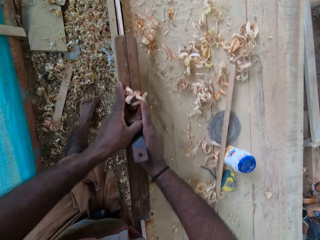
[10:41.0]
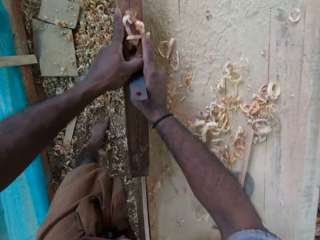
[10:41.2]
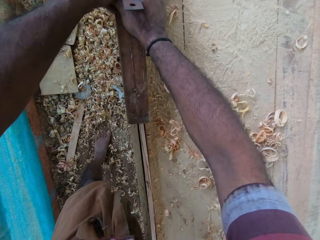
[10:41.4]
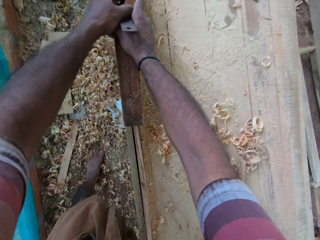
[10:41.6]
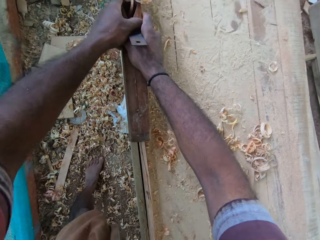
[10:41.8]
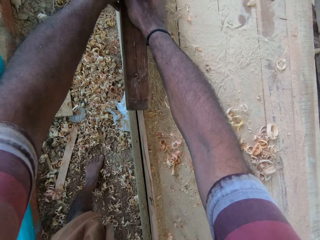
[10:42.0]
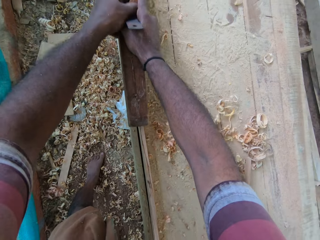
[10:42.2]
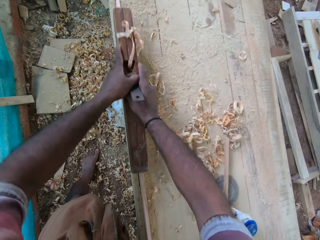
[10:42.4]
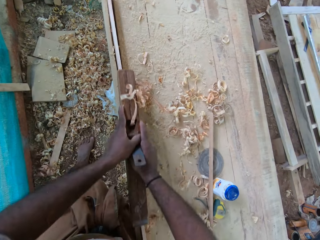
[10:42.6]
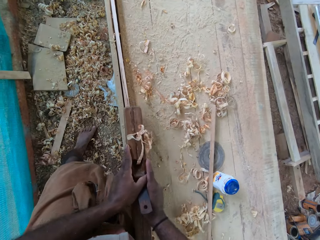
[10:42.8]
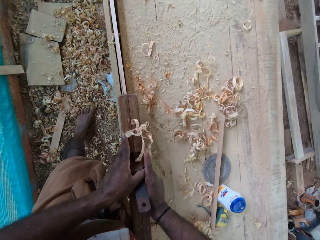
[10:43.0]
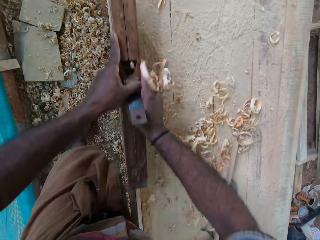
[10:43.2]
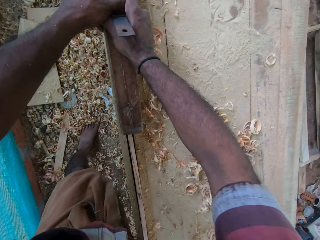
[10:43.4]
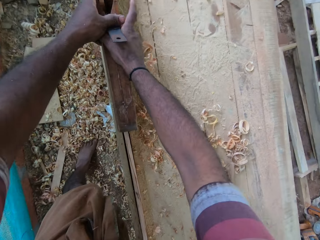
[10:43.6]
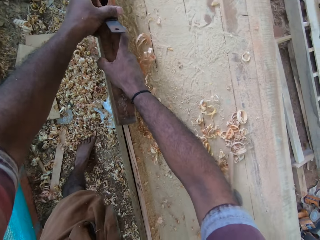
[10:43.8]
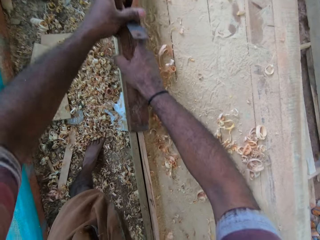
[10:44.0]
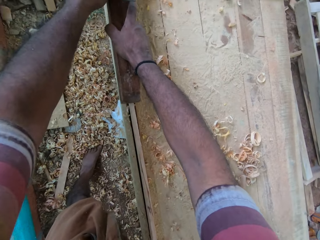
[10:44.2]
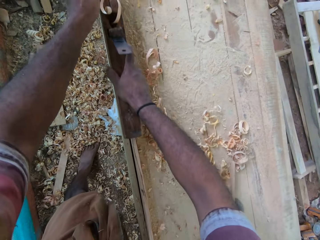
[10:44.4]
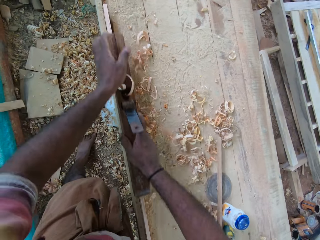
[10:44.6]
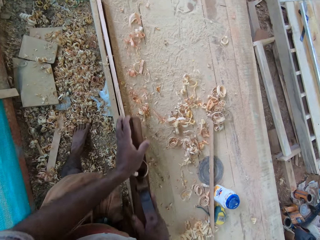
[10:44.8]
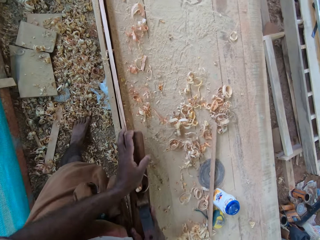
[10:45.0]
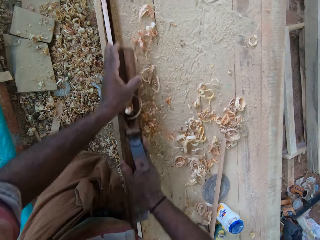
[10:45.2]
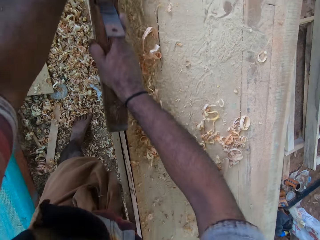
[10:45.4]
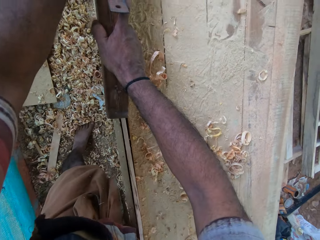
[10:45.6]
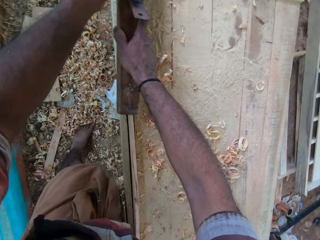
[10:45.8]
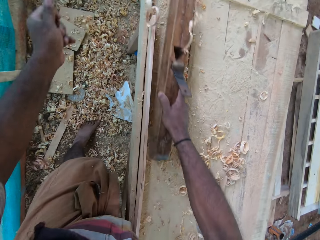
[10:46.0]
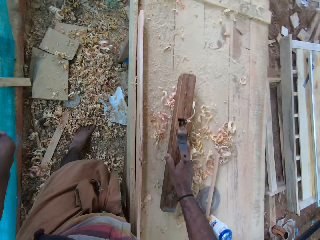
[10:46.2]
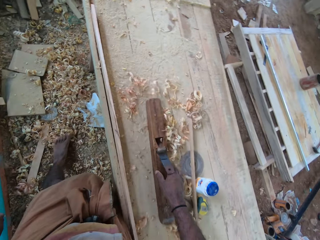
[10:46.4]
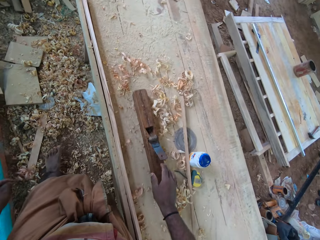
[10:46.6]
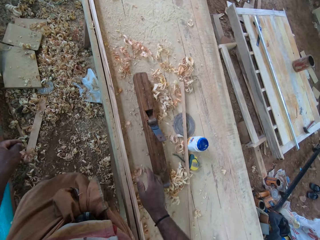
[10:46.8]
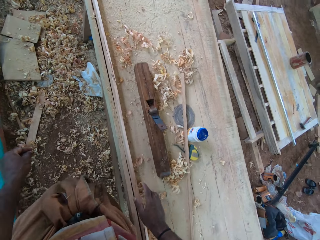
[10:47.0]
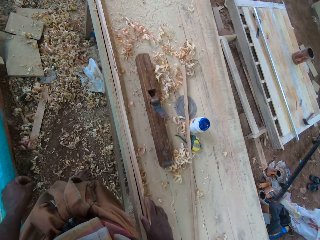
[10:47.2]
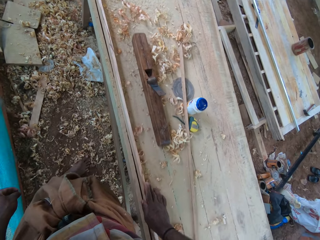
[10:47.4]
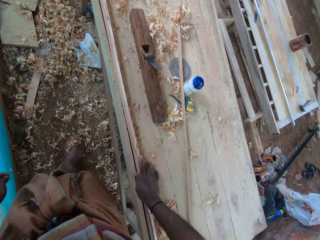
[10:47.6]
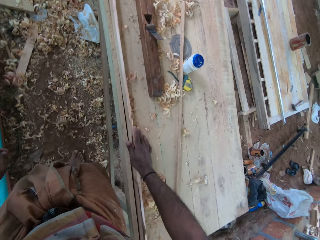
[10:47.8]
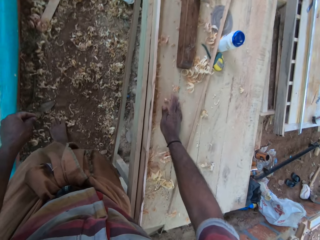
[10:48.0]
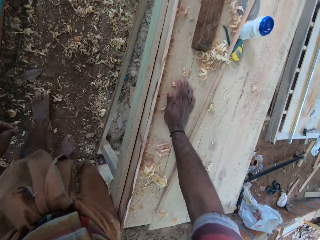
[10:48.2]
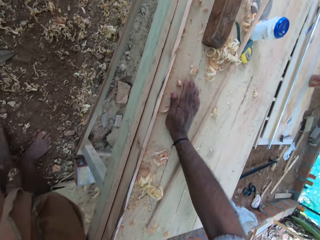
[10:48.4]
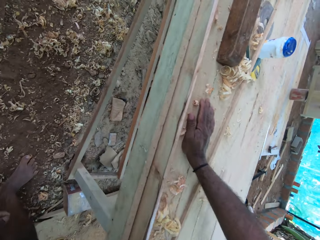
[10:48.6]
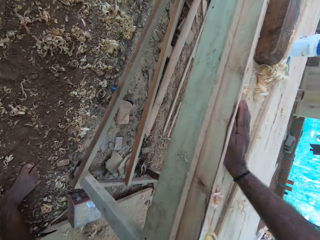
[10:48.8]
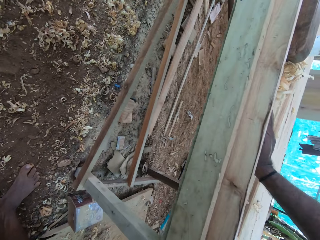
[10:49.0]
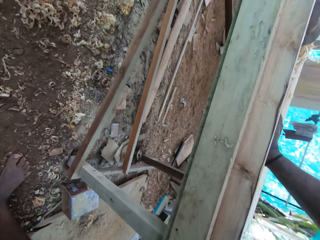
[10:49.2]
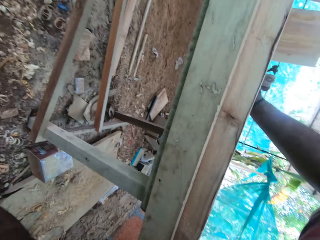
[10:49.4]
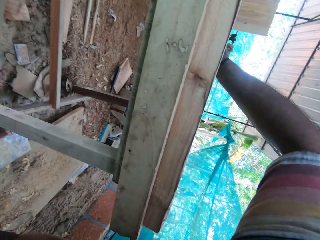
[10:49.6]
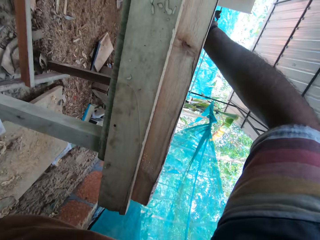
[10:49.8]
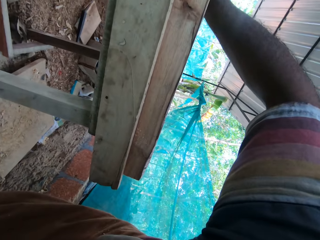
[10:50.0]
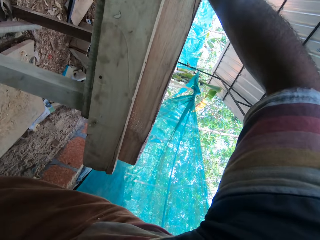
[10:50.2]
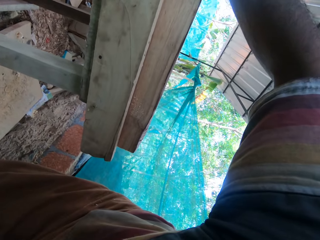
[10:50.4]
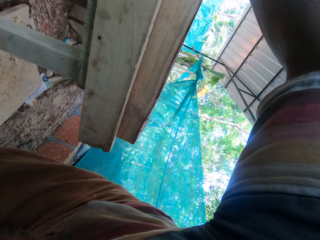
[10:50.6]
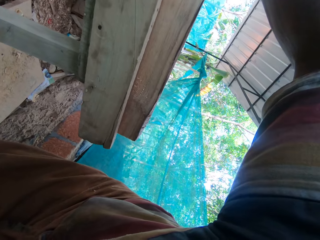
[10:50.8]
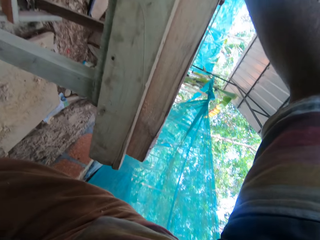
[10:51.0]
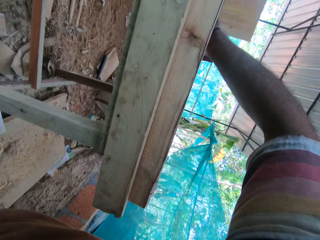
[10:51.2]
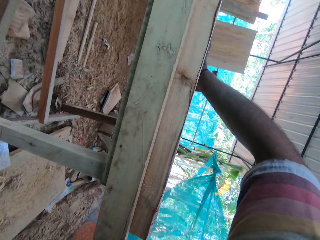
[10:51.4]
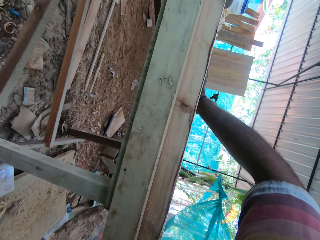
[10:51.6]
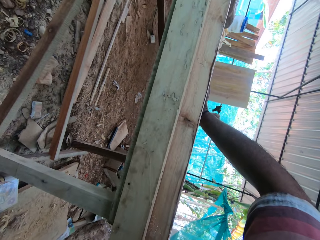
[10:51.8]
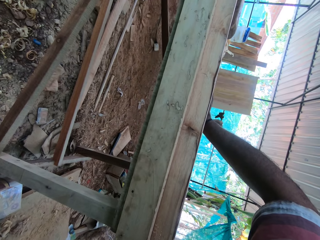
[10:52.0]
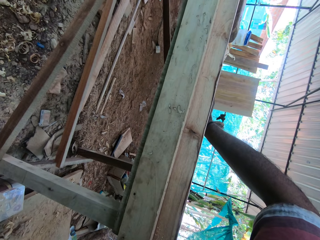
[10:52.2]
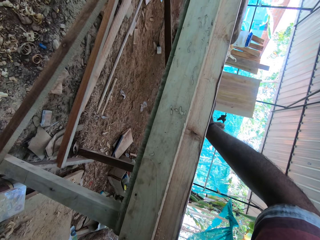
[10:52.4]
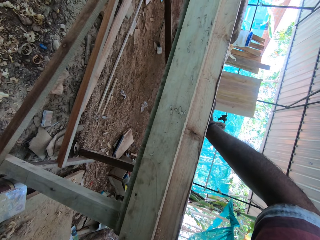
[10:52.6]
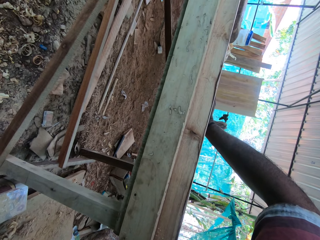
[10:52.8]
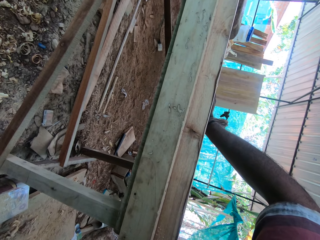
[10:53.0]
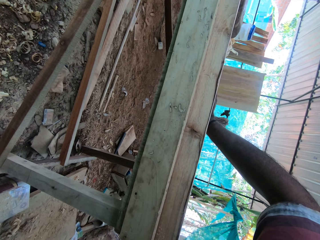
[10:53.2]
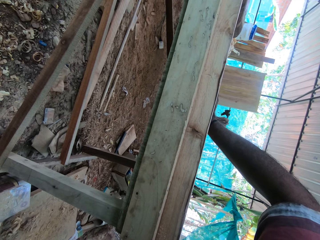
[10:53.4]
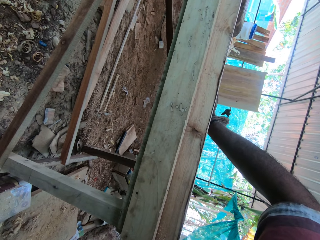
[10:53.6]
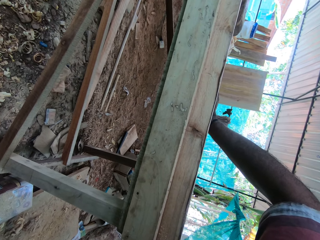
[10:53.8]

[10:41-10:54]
The camera wearer drops the plane on the stand. They walk backwards, stare at the wood on the stand, and bend down.

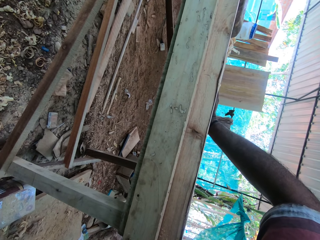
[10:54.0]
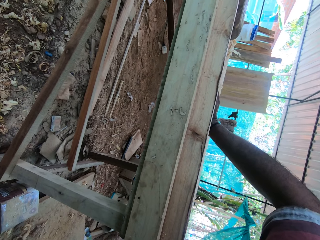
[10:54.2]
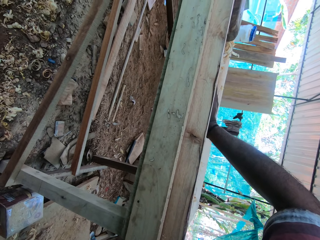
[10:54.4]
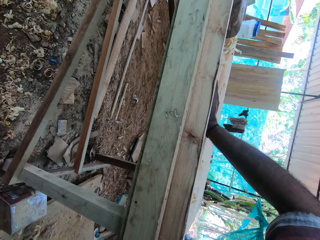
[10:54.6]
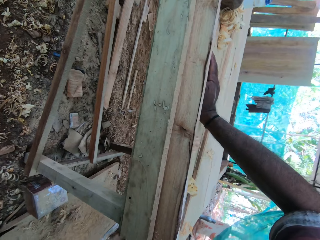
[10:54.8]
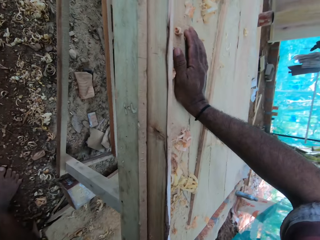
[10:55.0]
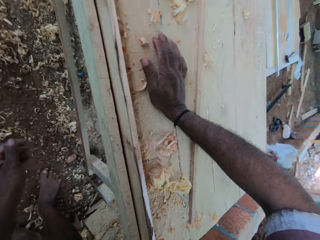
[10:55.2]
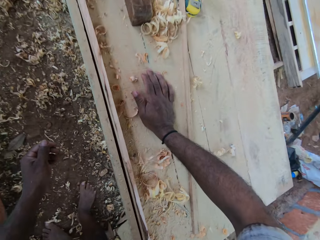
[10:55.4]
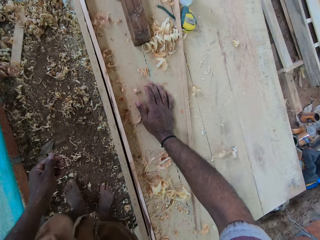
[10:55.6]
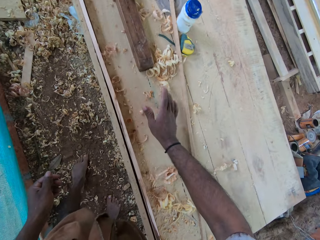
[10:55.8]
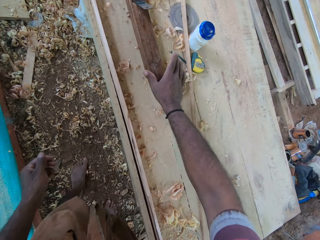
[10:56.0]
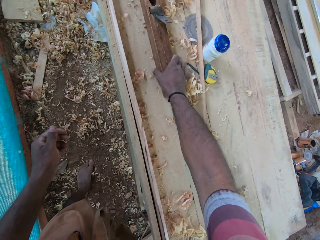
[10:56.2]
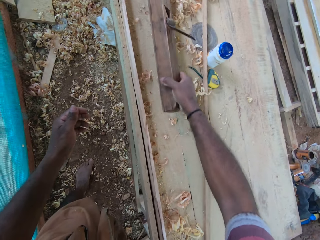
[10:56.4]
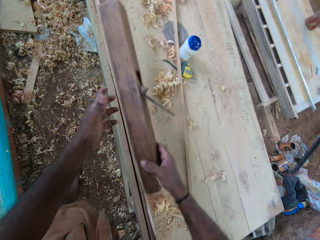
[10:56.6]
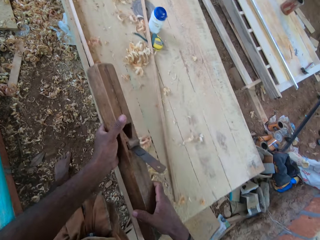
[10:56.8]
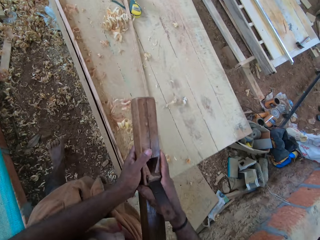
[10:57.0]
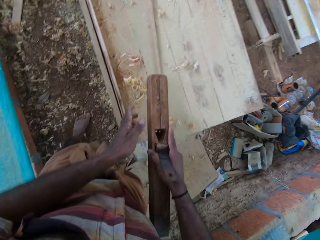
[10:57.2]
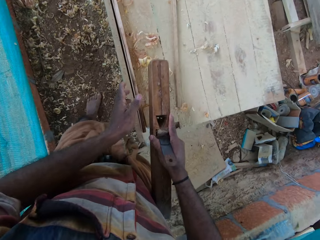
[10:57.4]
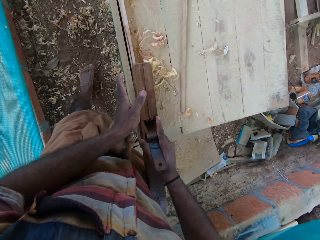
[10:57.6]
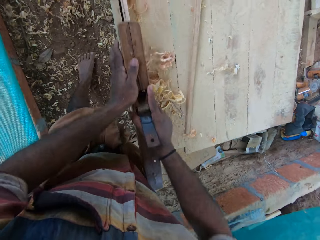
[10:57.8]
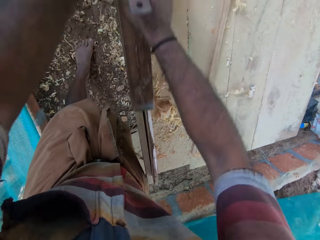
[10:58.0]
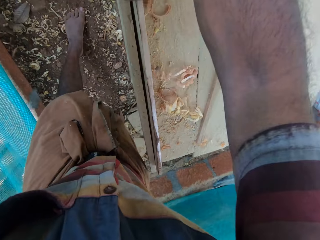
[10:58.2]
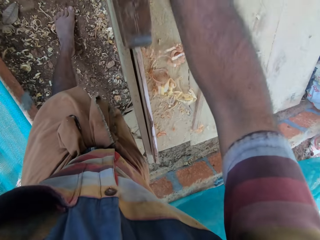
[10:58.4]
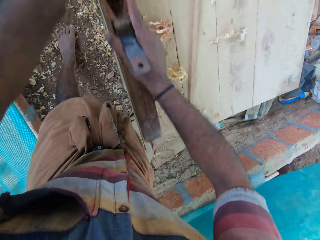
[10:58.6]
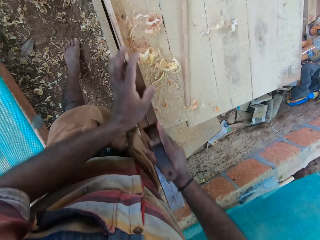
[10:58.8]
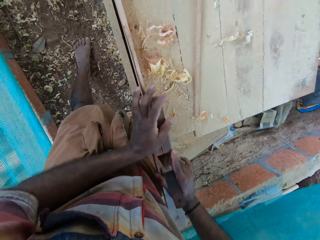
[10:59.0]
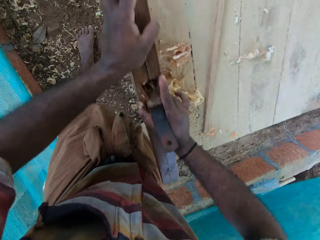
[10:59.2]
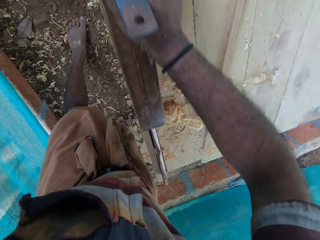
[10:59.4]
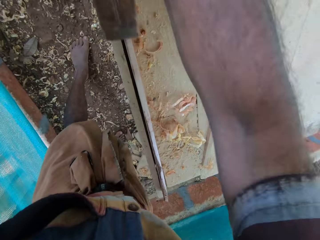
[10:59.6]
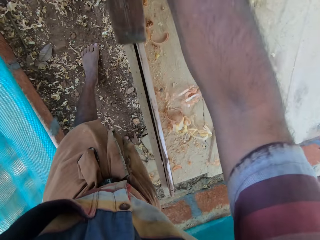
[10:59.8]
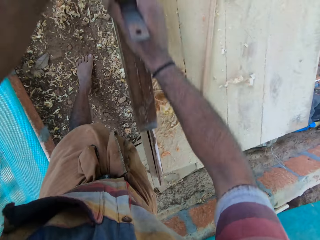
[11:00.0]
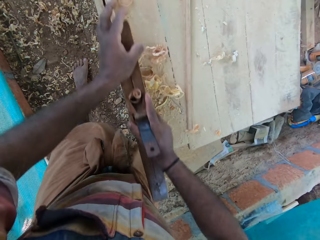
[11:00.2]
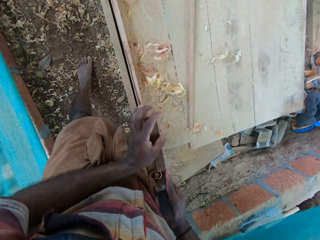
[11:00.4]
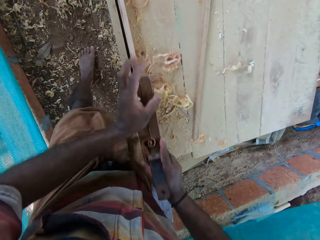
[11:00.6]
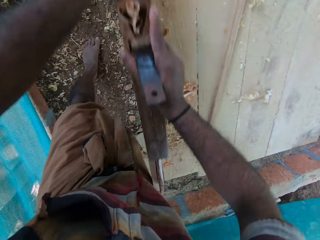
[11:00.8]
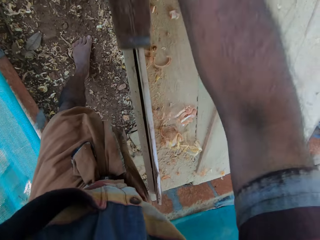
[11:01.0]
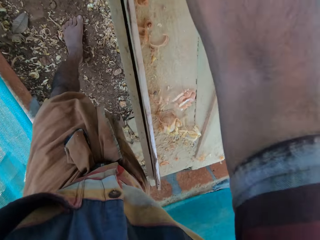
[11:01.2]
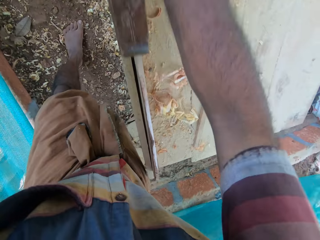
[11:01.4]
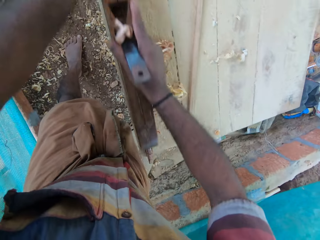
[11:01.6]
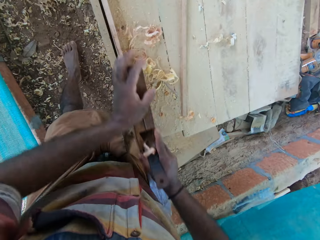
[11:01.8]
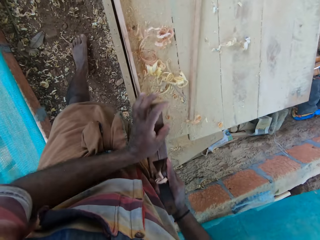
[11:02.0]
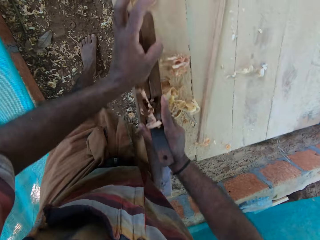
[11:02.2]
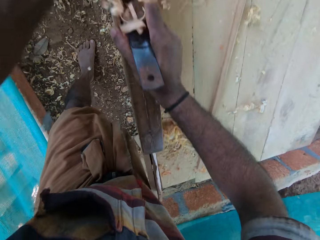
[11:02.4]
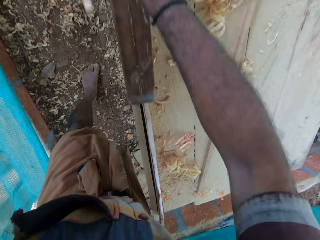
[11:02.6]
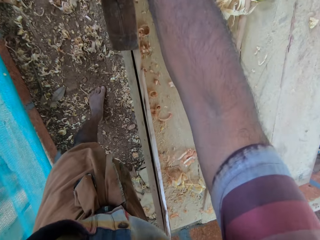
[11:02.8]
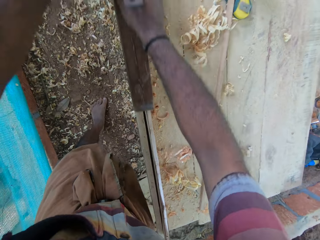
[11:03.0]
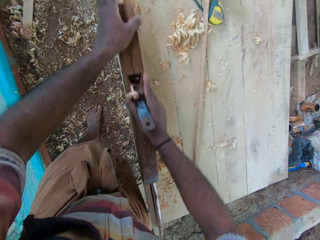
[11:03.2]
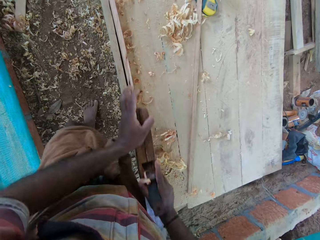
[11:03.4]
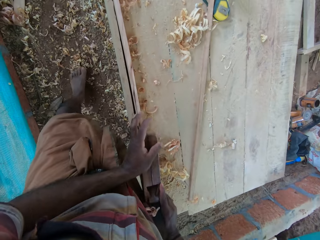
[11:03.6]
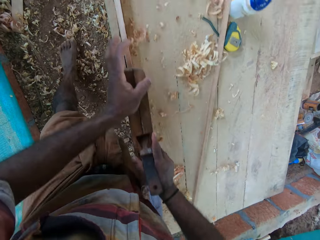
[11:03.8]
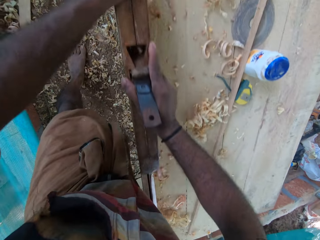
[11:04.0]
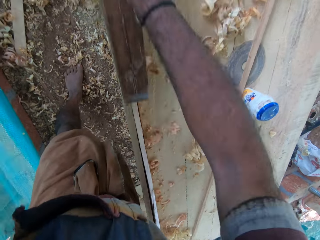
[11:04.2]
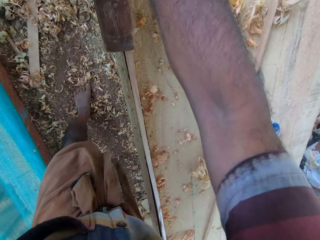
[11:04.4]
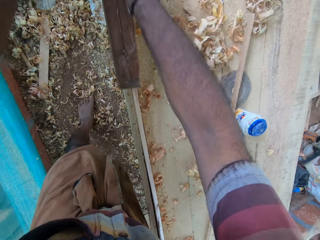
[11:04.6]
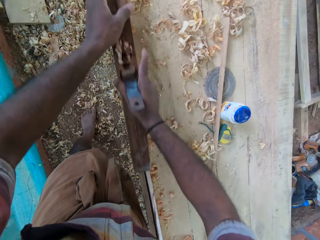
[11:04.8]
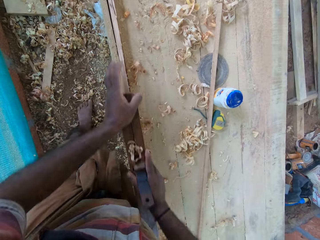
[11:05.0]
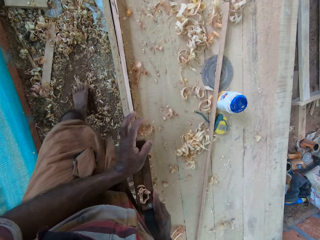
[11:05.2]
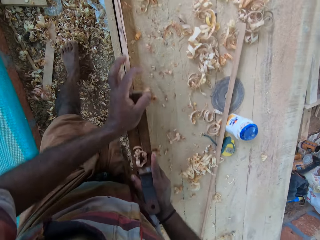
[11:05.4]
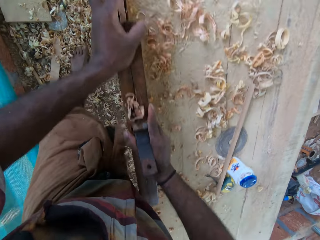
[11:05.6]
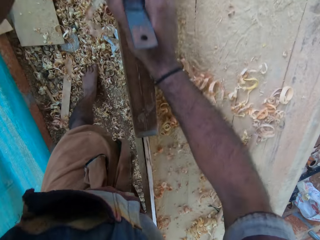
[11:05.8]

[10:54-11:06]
The camera wearer takes the plane on the stand. They shape the wood on the stand with the plane.
